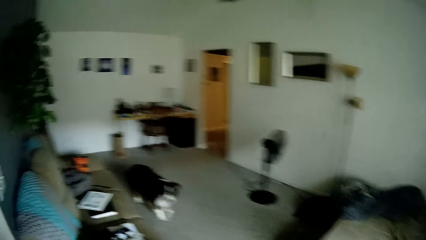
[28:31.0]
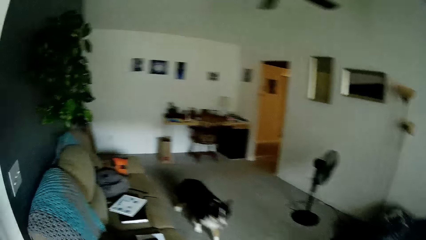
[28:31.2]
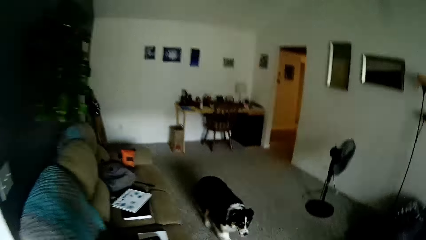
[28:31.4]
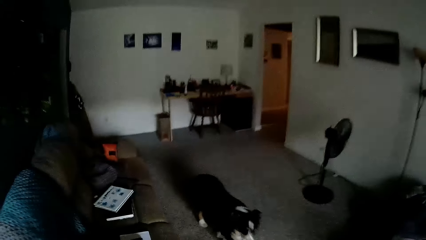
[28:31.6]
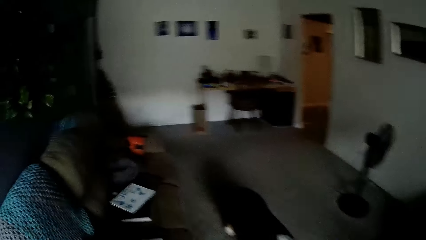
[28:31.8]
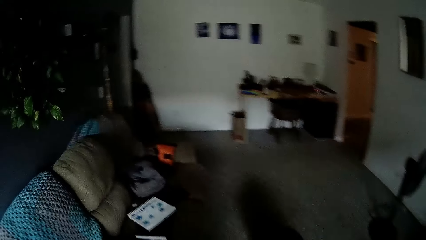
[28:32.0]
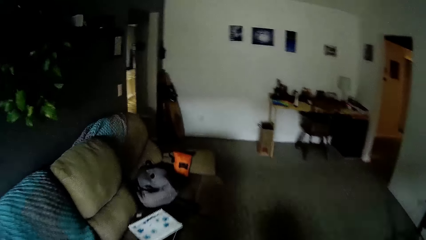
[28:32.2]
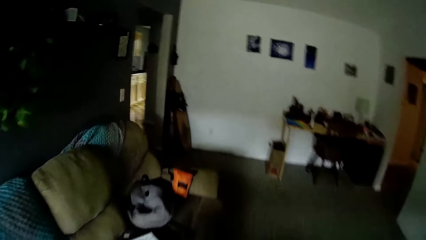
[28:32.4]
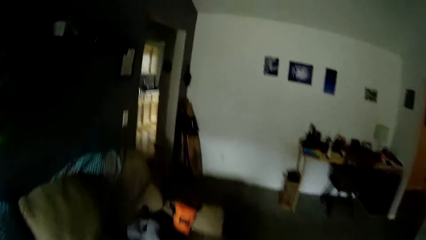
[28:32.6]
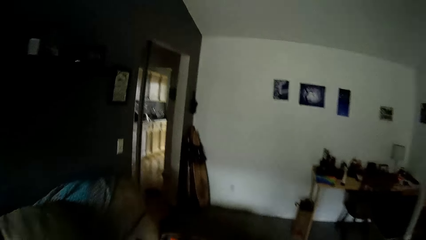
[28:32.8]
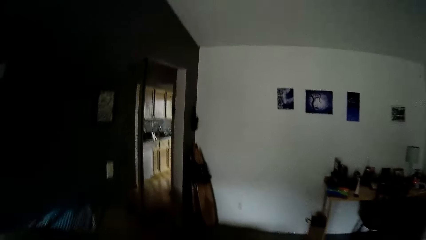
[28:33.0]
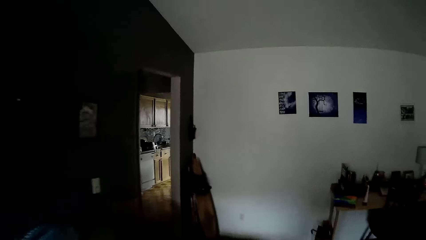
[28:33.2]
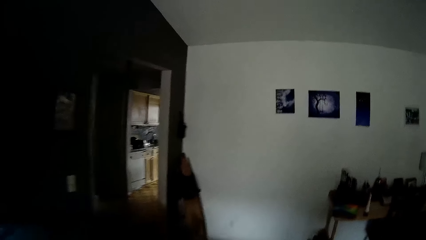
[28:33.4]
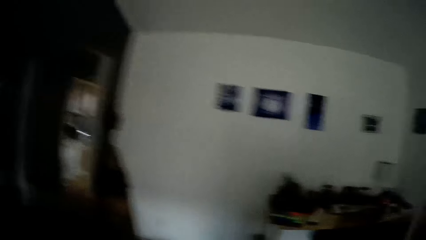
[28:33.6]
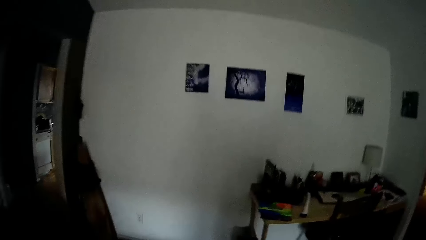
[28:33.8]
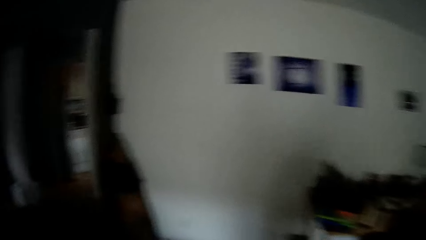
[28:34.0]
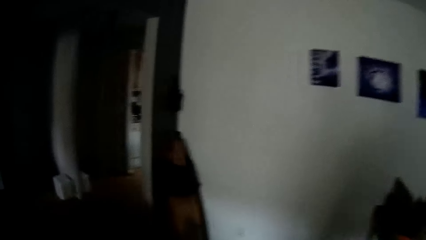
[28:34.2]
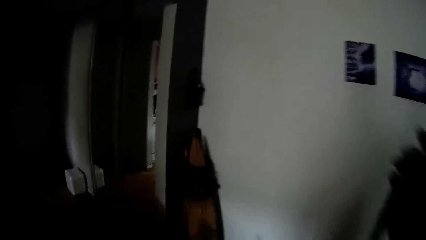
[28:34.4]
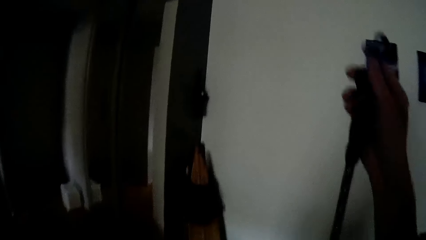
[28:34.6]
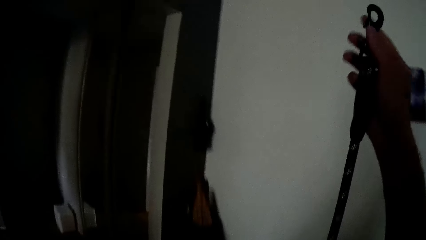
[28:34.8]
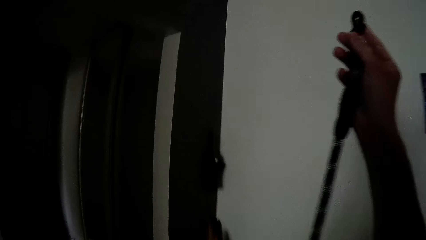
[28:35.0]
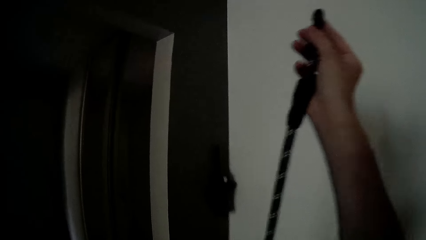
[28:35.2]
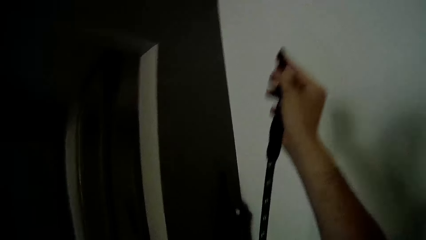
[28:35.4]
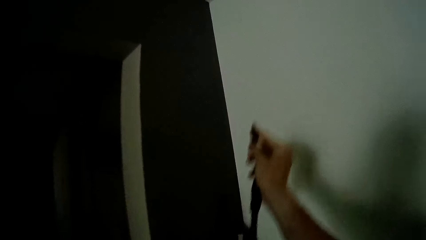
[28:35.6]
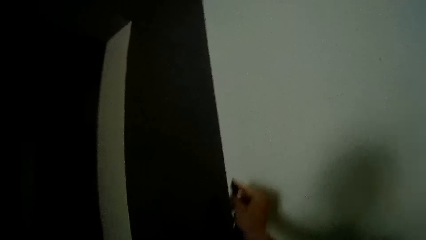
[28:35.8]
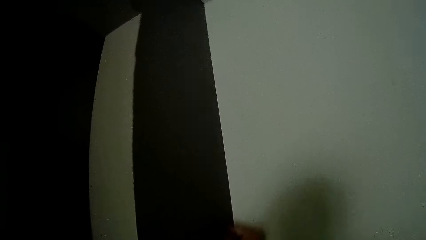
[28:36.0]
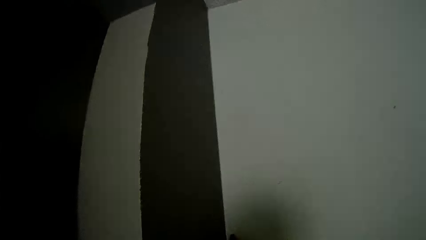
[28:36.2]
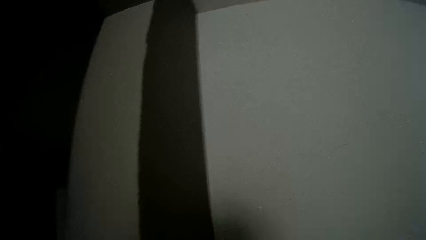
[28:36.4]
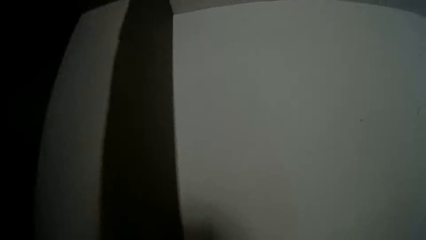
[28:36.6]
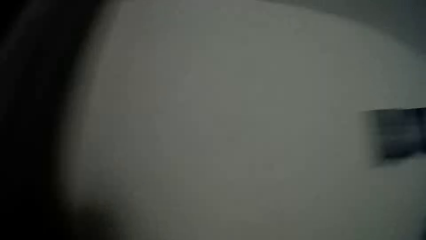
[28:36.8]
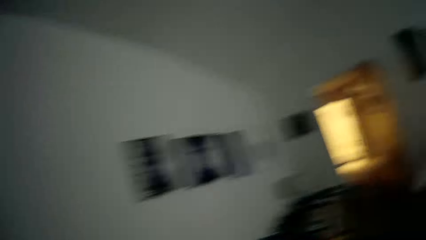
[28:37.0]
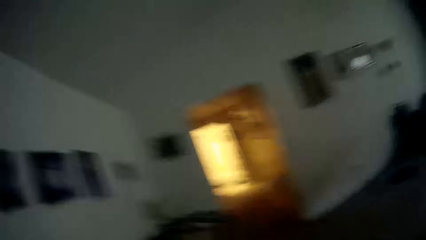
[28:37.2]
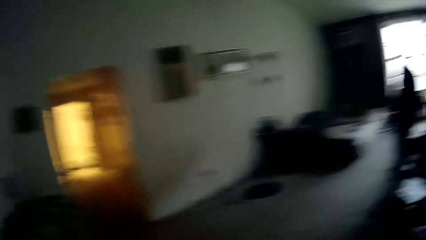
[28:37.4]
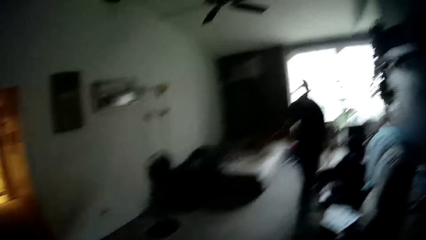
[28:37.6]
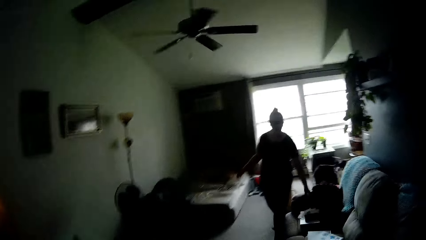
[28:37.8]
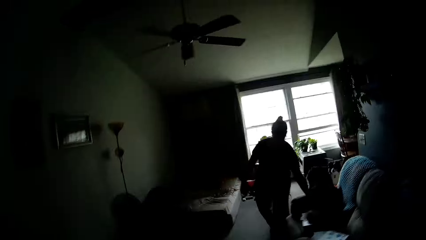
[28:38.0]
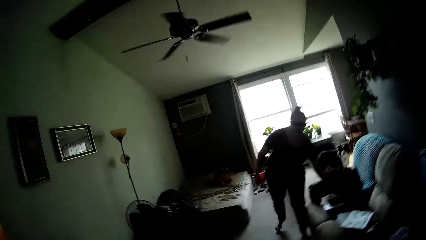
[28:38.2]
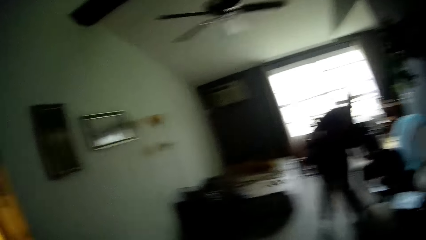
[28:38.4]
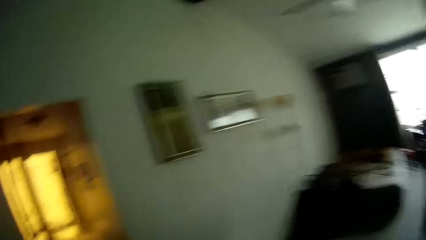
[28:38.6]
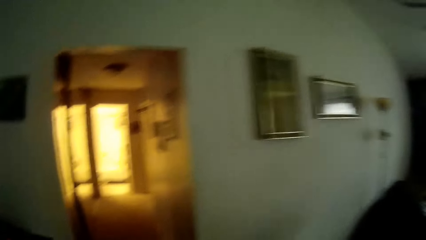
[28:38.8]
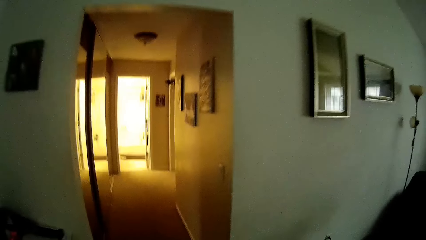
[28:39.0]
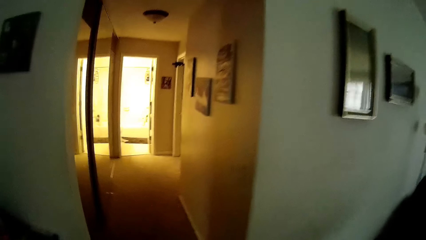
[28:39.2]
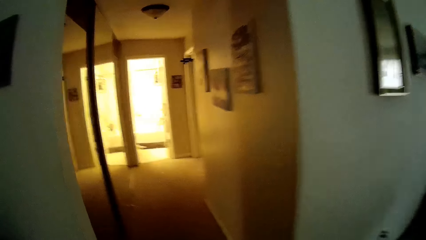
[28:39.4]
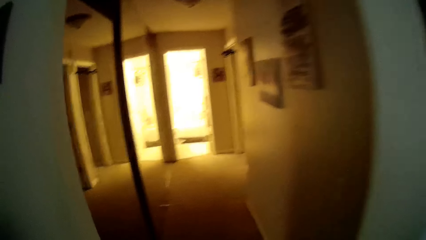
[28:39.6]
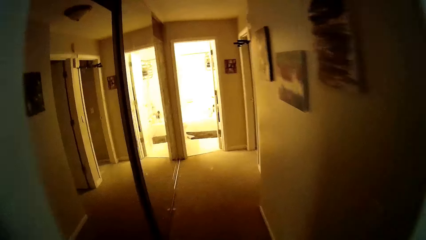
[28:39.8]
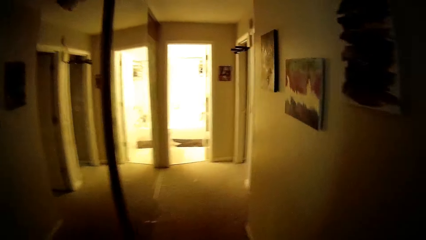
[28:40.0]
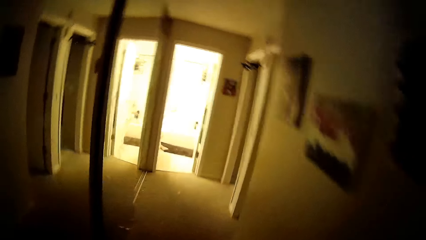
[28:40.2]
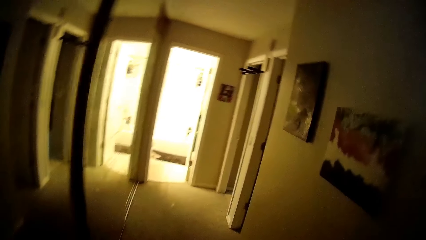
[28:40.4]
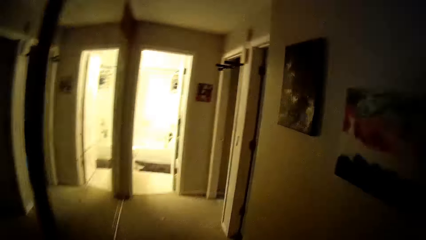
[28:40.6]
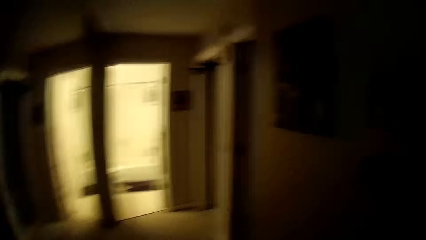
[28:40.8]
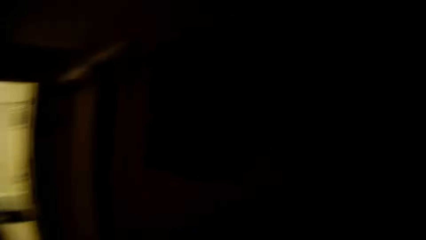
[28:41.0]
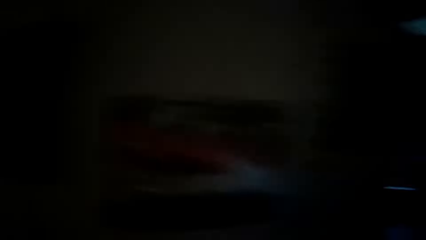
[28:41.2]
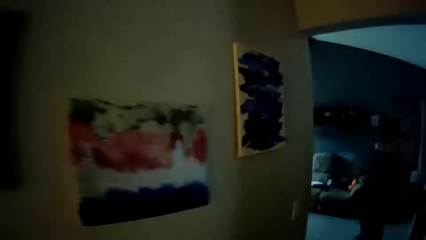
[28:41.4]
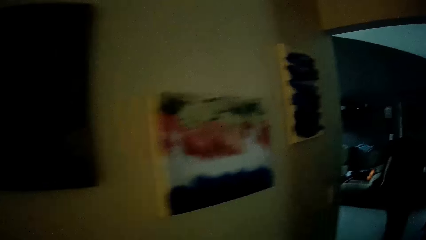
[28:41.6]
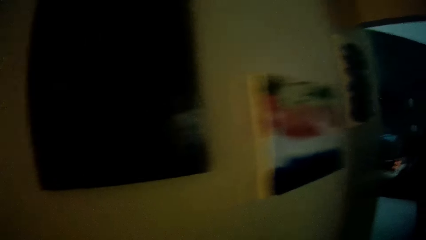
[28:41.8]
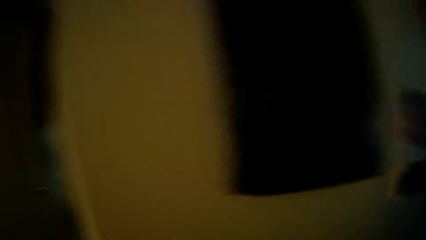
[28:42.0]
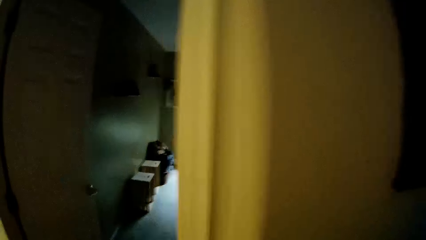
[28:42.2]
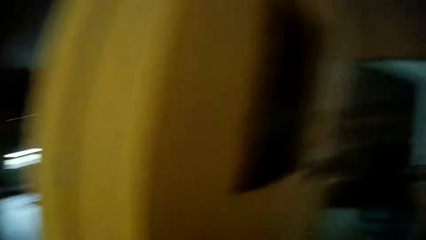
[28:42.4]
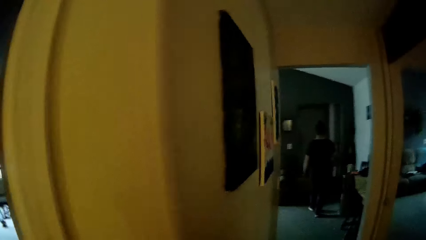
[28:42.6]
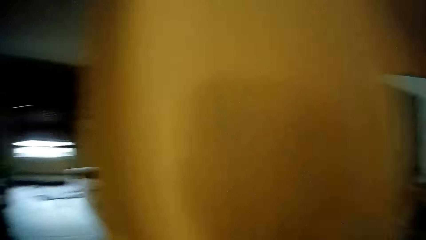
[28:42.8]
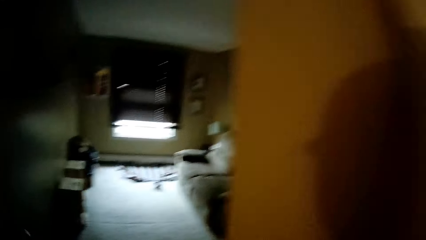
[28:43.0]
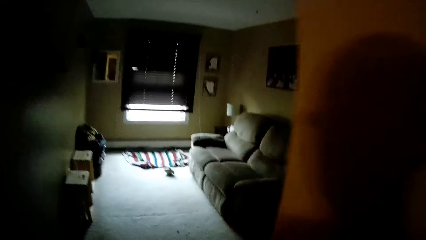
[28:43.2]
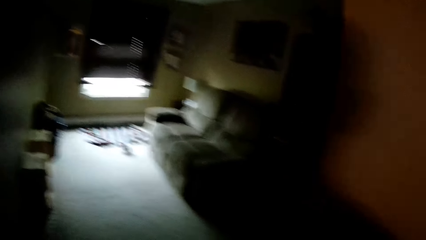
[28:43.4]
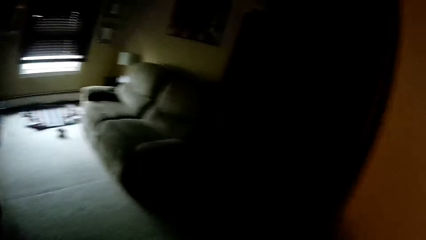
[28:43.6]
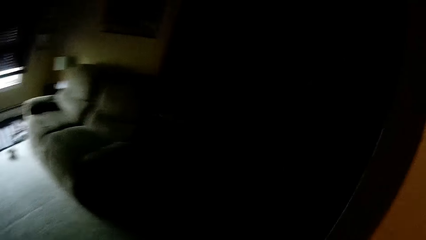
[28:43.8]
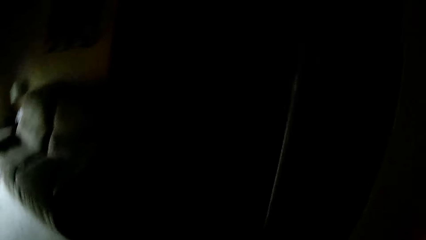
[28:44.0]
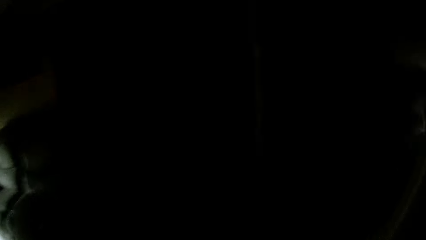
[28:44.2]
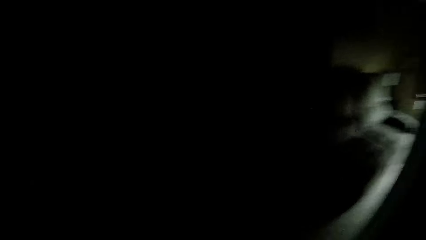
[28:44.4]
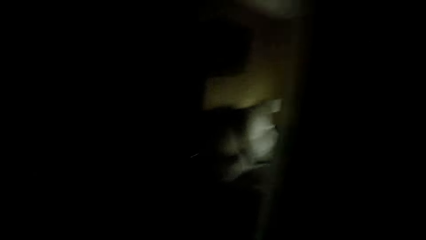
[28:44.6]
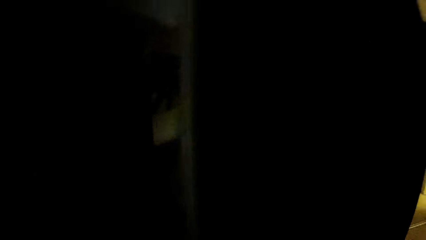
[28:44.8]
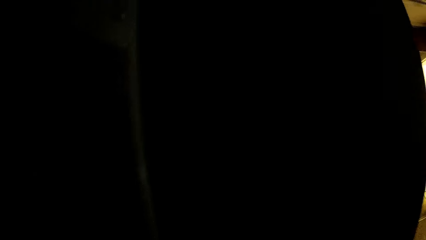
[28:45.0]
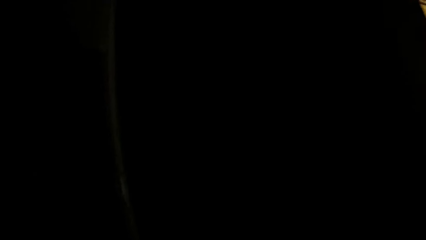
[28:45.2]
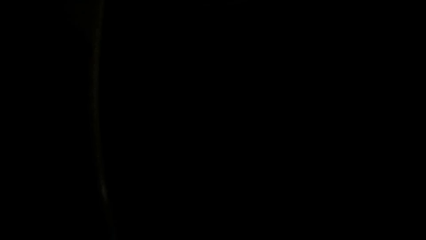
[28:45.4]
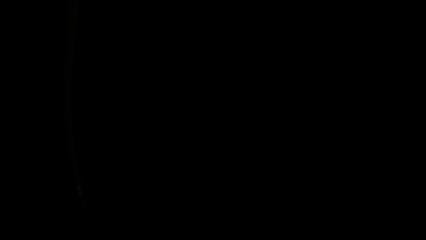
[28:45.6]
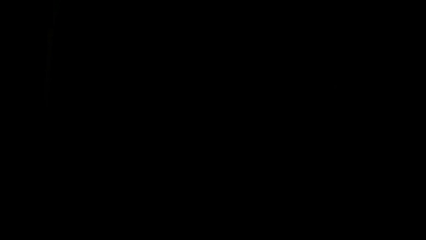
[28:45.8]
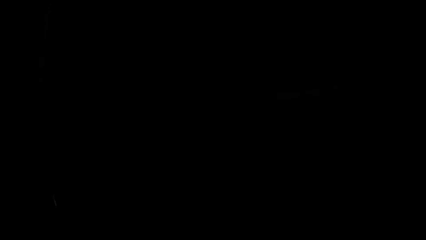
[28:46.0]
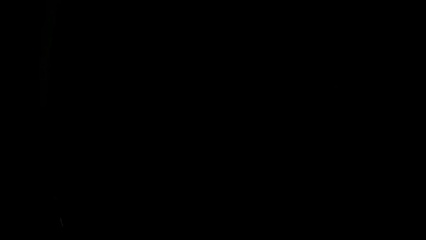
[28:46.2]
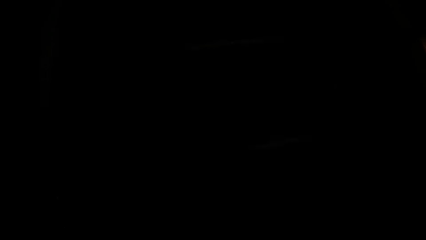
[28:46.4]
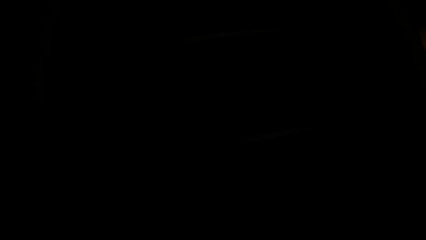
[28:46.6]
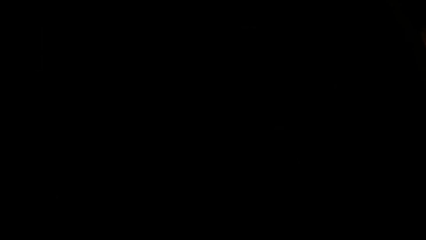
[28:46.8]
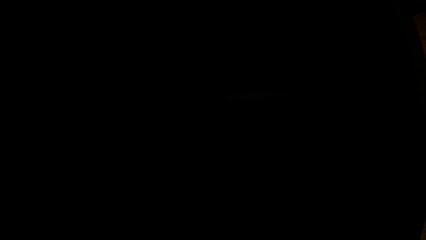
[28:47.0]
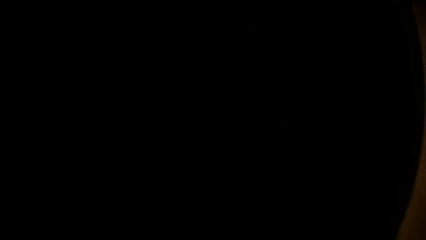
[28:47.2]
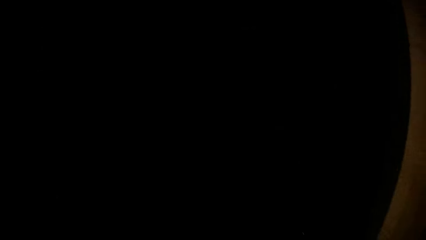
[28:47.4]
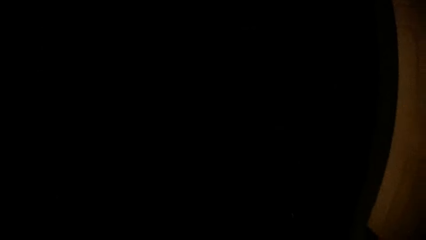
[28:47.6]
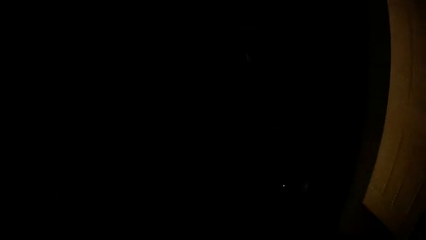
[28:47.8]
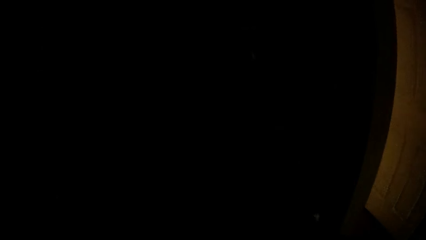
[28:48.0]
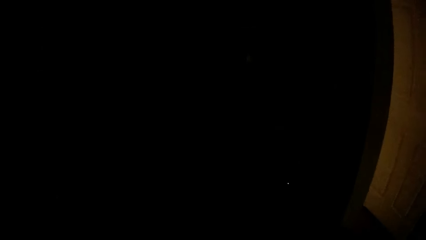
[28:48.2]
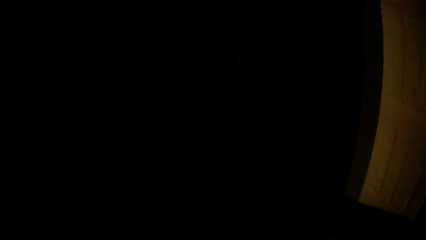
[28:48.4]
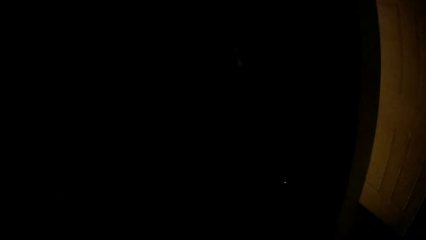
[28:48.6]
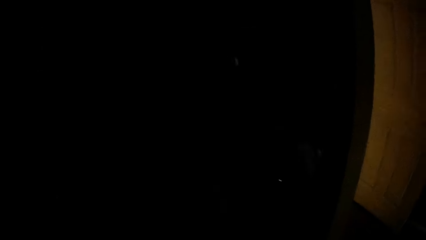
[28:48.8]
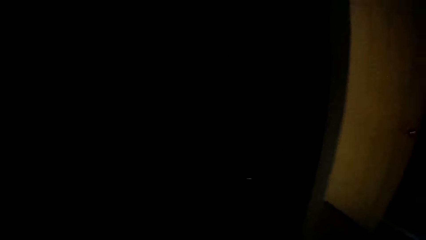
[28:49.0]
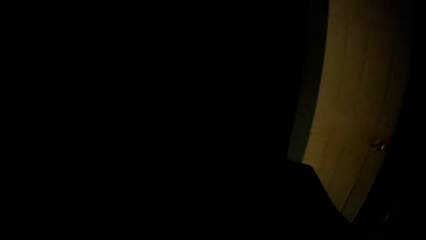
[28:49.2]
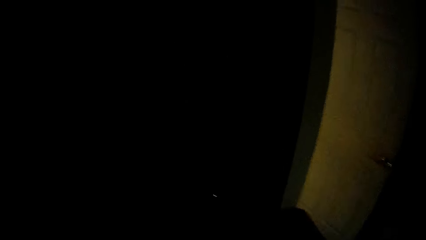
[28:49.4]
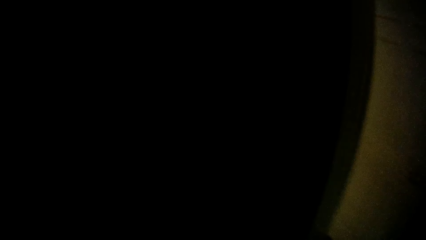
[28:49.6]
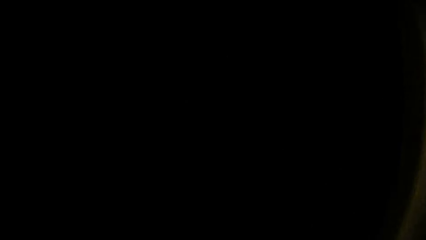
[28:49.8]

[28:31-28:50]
The camera wearer speaks to the lady. The lady walks past the camera wearer. The camera wearer walks past the dog. He hangs a rope on the wall with his right hand. The lady picks a cloth from a chair or couch with her left hand. The camera wearer walks through the lobby. He walks around the house. The lady speaks to the camera wearer. The camera wearer walks into the room. He speaks to the lady.
